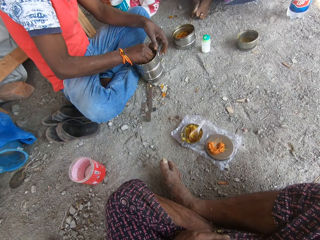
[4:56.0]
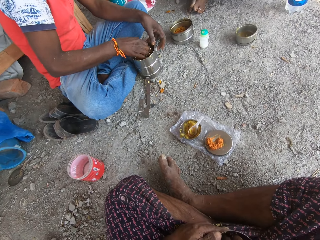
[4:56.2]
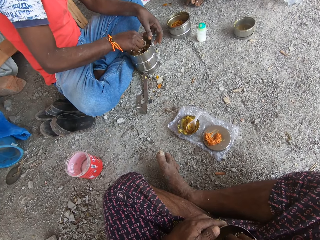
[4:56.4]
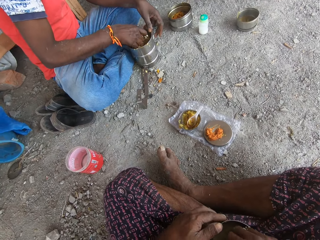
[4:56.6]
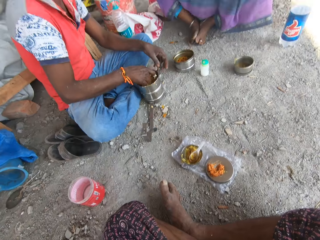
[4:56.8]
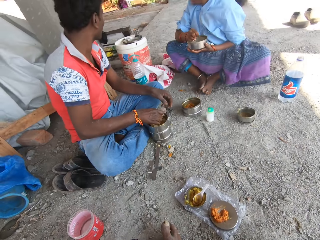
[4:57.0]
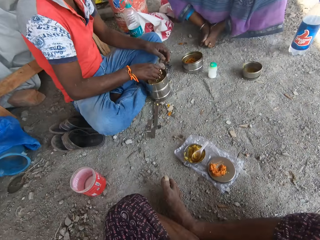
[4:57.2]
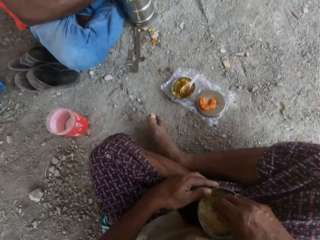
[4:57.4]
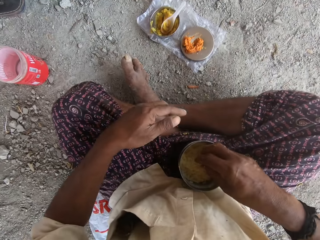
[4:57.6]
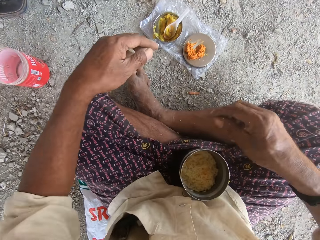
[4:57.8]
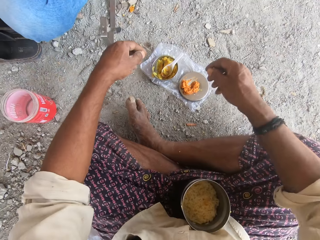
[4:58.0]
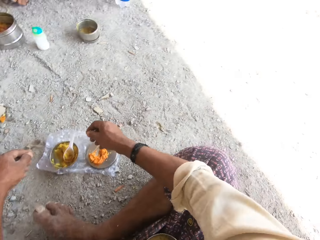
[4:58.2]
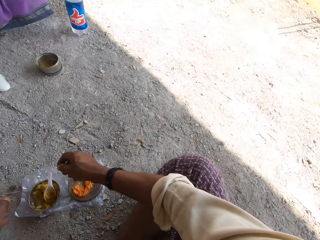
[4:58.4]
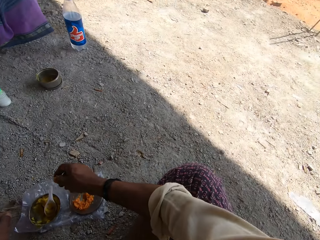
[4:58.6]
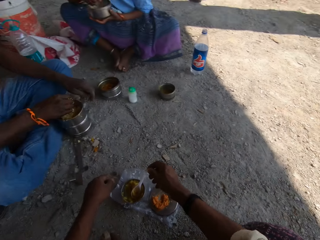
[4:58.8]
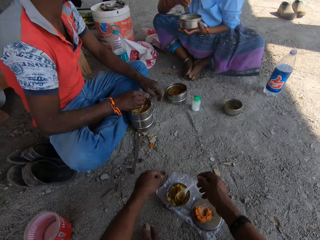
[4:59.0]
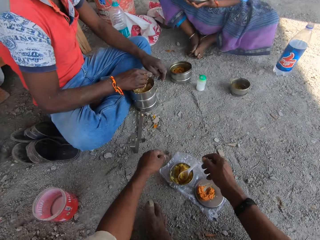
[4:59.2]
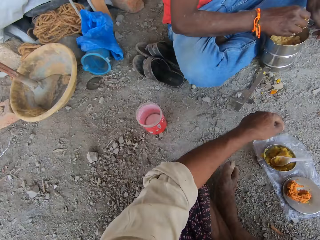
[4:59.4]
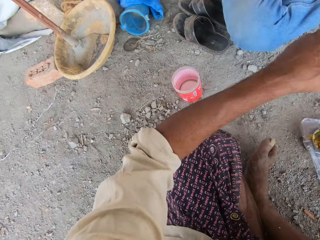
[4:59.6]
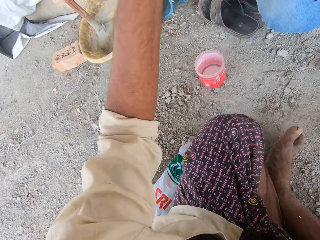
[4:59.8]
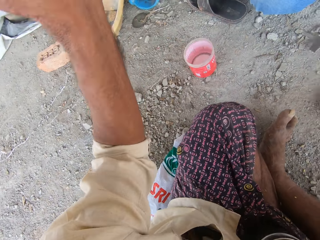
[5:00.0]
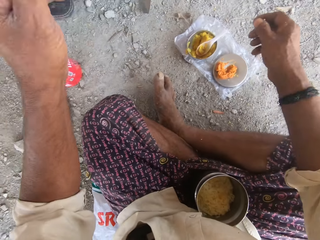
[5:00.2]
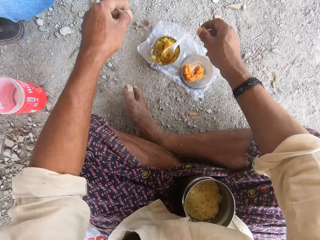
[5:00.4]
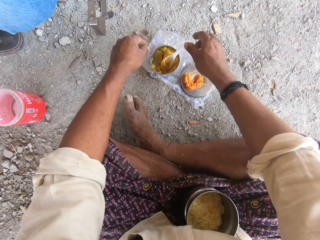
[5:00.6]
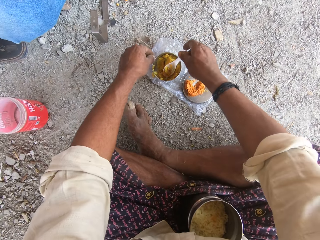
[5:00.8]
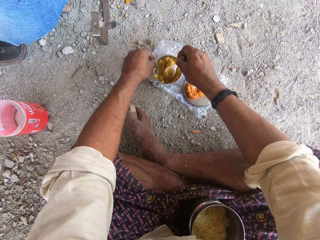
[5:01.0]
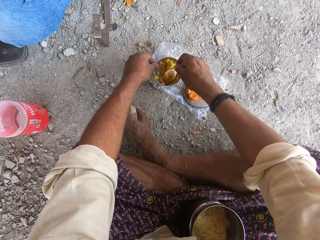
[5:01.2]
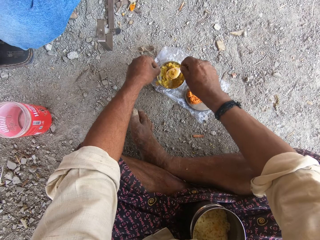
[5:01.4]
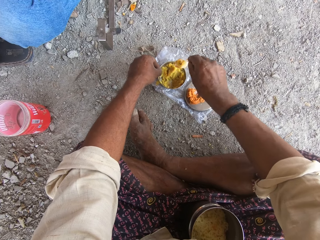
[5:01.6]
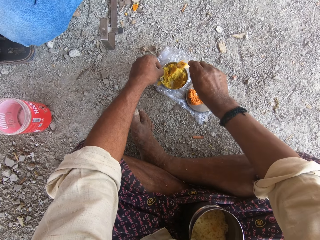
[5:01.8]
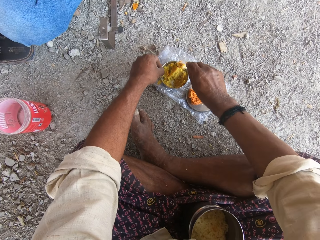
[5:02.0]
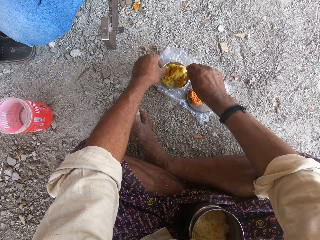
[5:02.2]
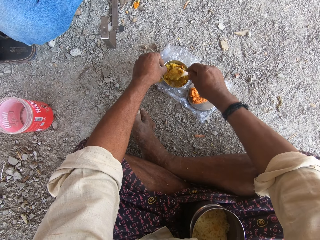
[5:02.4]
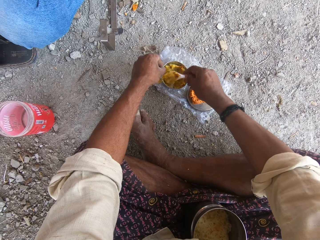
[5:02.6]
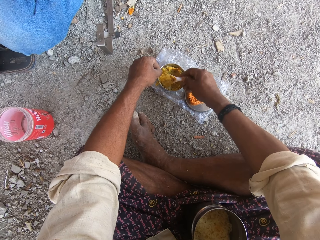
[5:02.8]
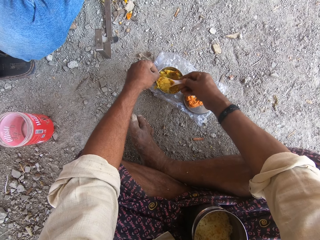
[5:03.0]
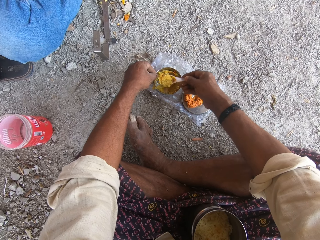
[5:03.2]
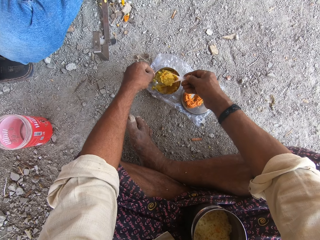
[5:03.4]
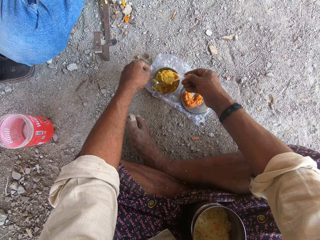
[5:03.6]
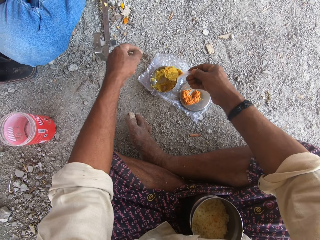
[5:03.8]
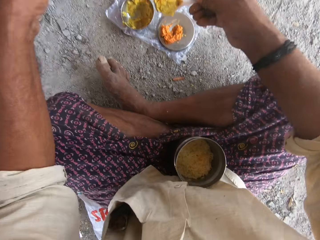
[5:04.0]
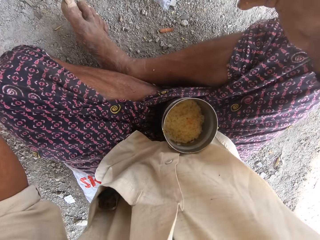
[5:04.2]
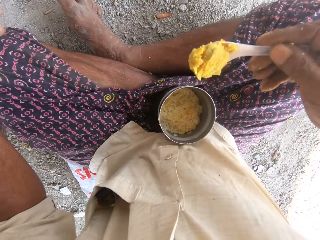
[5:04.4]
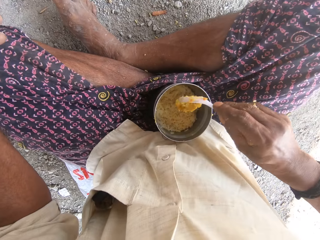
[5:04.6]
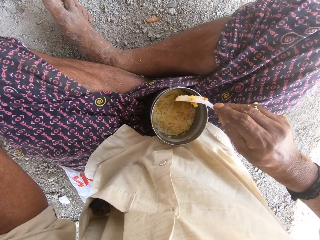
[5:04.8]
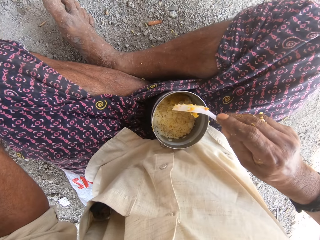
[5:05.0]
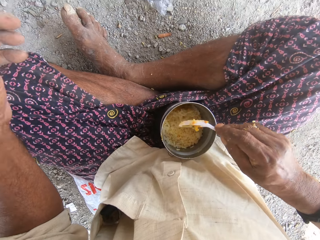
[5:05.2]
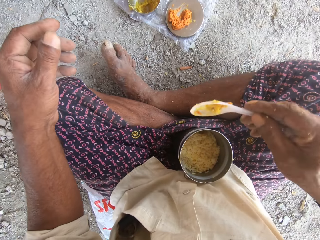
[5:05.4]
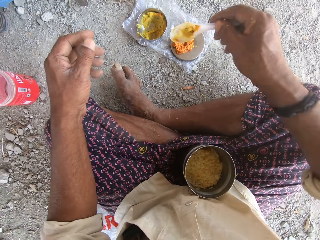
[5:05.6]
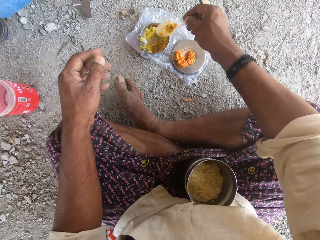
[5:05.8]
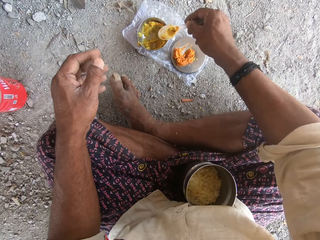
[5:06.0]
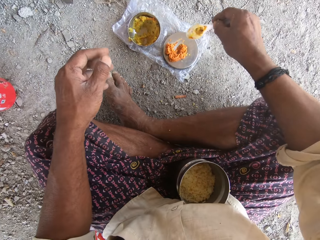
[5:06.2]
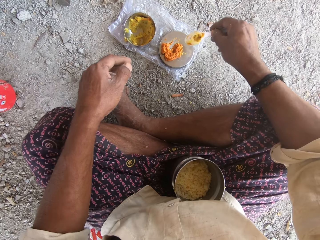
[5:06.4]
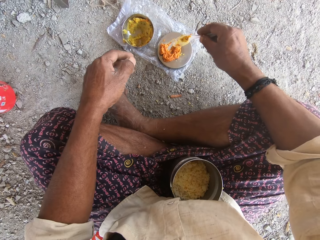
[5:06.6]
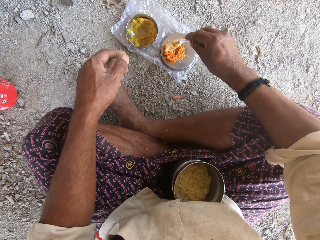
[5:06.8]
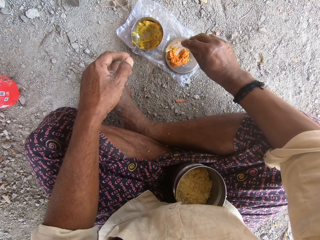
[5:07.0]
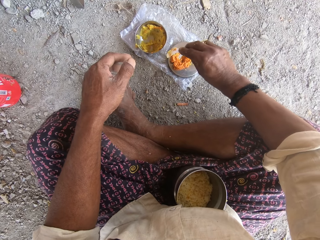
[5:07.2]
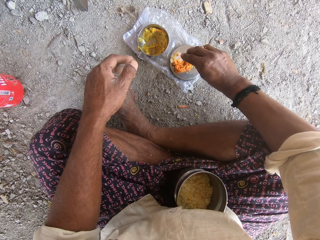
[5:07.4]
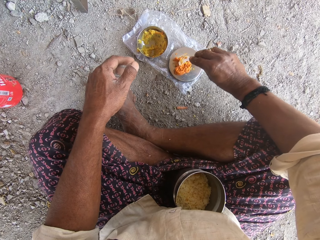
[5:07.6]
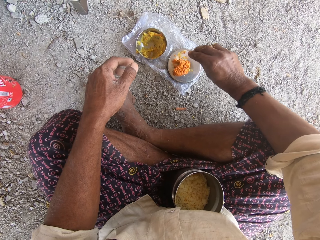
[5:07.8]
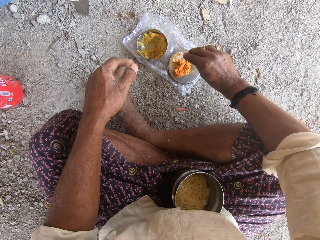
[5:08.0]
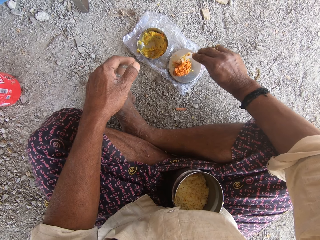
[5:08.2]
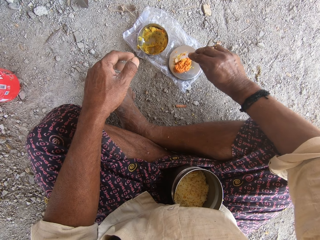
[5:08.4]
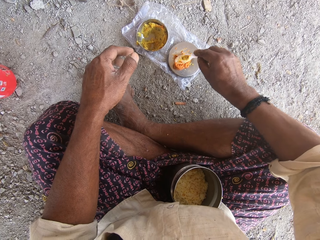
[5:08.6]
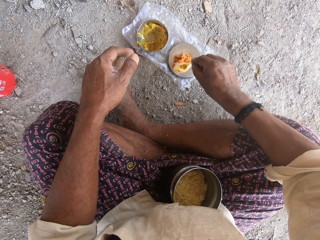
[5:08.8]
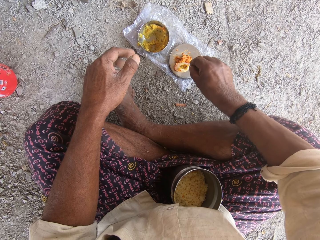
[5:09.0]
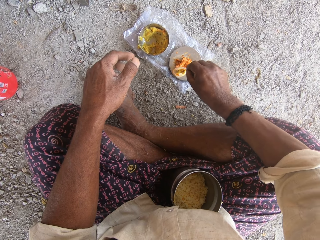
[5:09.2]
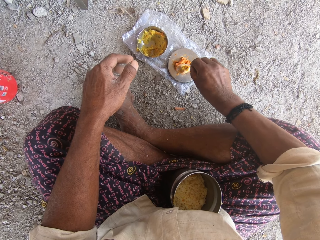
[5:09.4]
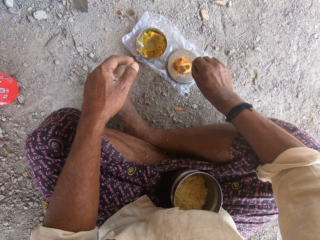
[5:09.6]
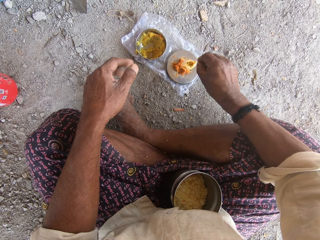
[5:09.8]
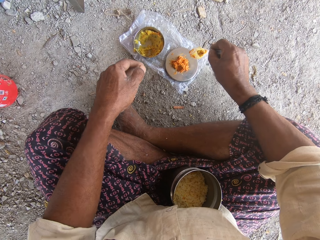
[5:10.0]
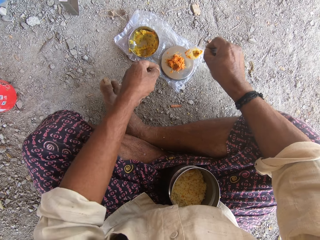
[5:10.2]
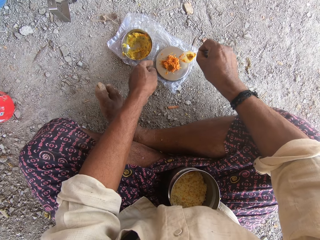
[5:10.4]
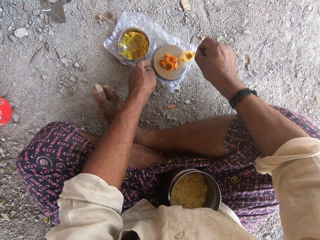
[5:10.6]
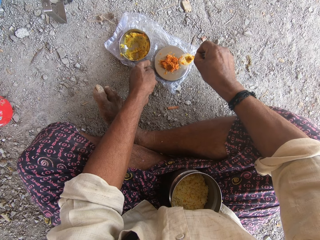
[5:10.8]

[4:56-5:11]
The camera wearer talks to a person. He looks around. He talks to the person. He turns around. He lifts the left hand. He holds the bowl. He picks up the serving spoon. He takes porridge from a plate with the serving spoon in his right hand. He puts the porridge in the plate or cooking pot with the spoon in his right hand. He takes rice from the plate with the spoon in his right hand.

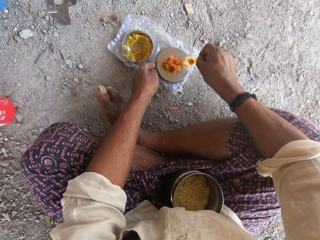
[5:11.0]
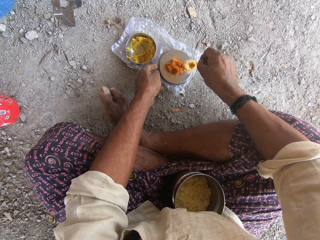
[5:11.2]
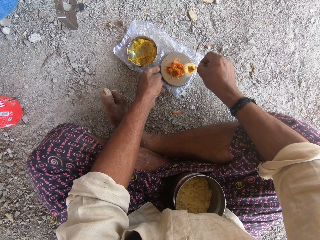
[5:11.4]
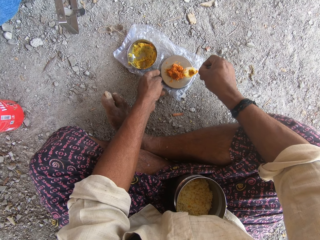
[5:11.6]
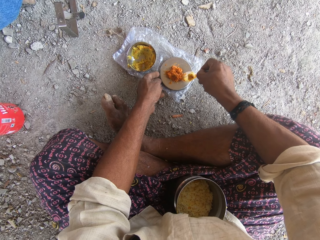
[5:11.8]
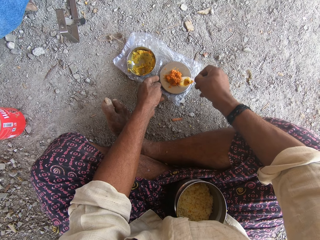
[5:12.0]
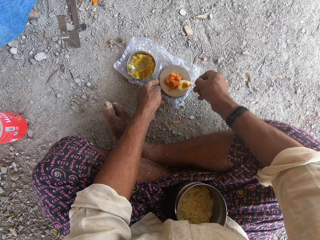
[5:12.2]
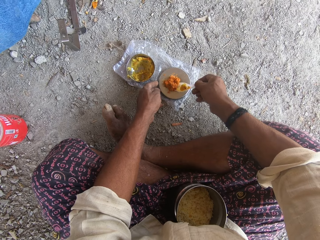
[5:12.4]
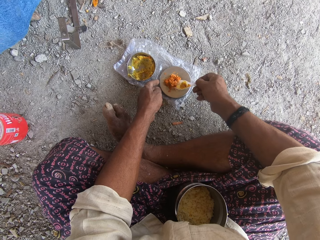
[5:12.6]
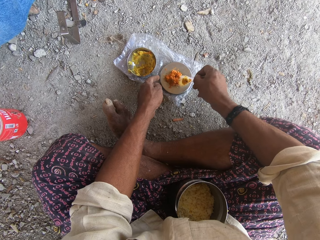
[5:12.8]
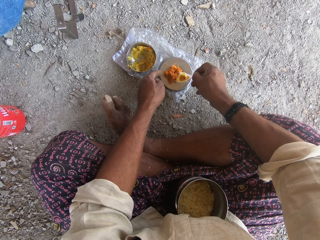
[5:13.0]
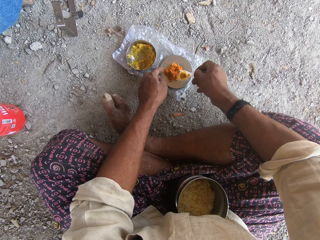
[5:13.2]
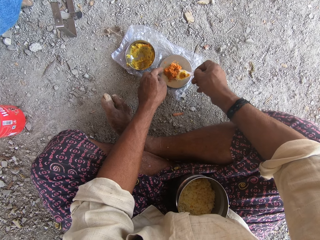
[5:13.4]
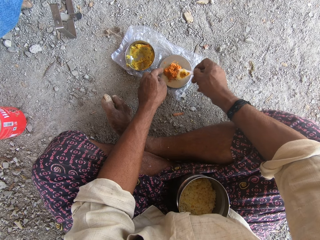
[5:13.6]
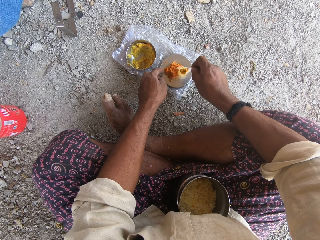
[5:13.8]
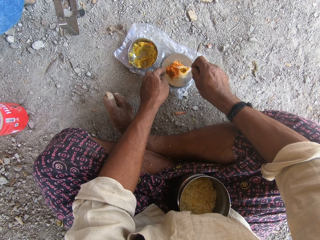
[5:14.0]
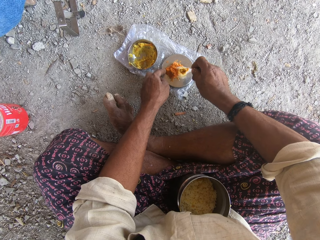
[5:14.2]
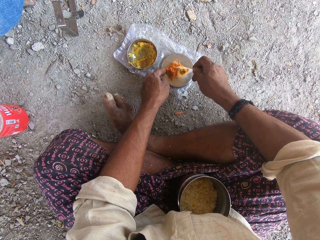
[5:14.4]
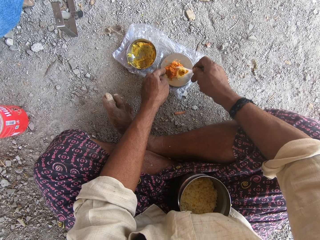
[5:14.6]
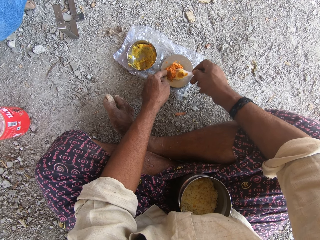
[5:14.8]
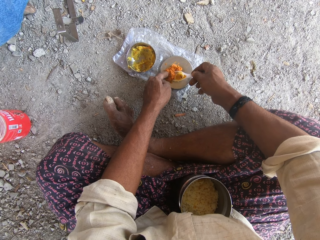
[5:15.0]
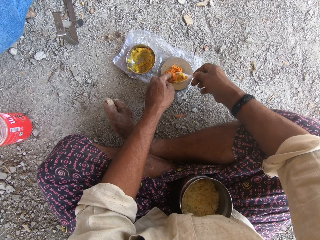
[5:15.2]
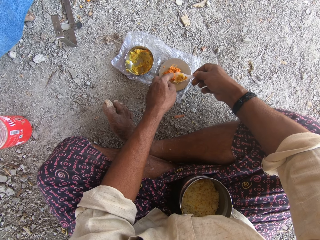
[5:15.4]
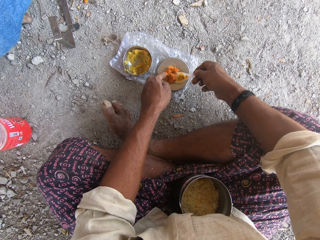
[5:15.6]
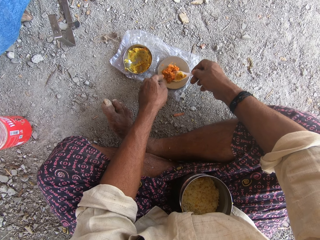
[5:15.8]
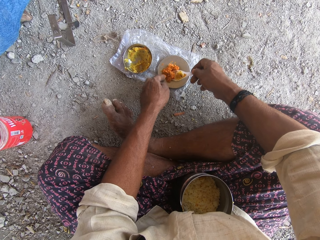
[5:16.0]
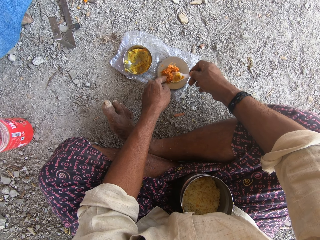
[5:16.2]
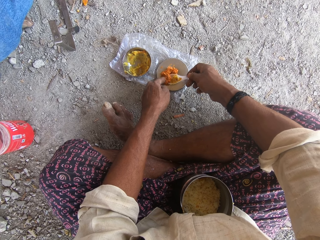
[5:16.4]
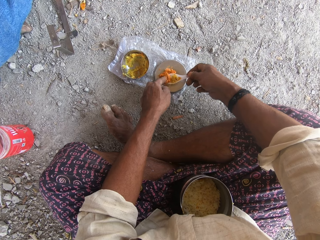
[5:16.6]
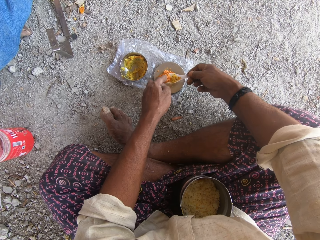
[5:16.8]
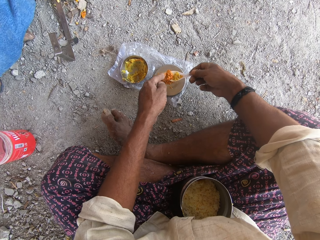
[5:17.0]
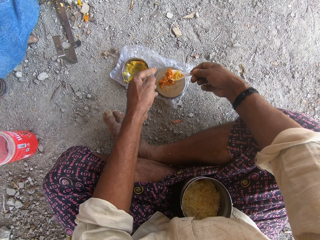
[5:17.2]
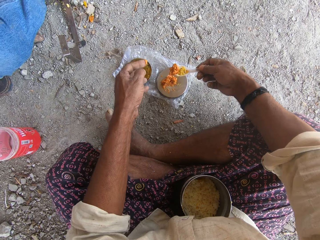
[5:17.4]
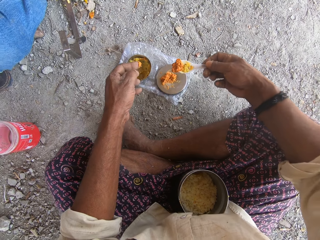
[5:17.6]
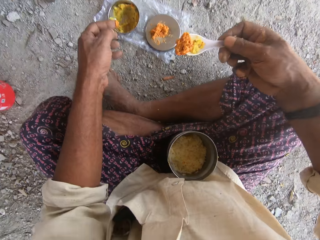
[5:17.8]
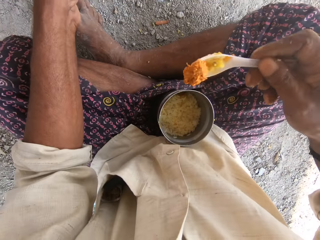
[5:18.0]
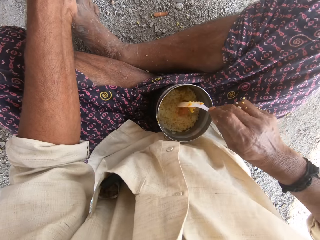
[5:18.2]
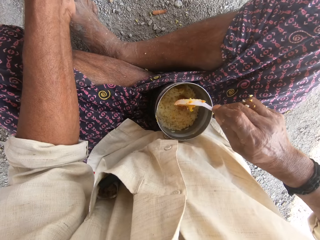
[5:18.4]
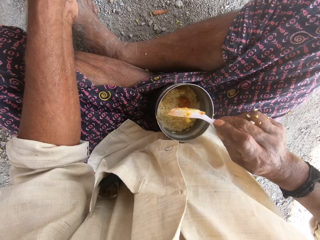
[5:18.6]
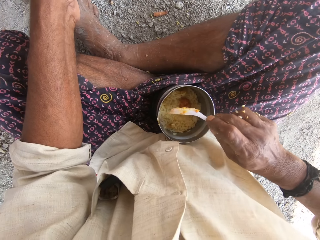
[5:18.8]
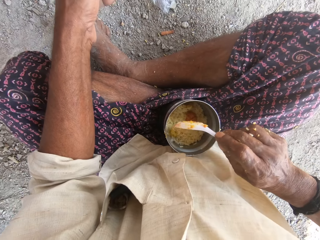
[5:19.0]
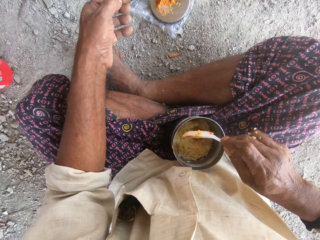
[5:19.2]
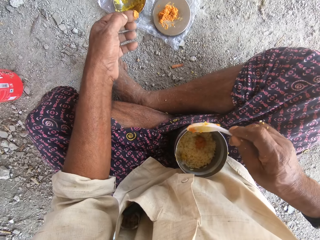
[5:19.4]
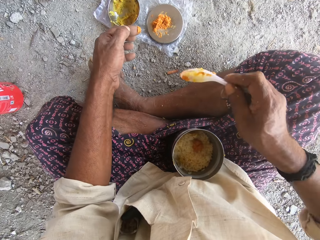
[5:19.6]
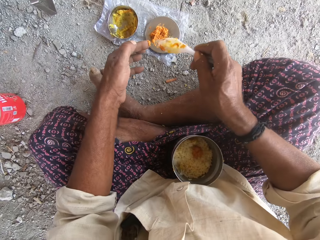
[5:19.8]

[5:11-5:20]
The camera wearer holds the bowl. He scoops food with the serving spoon. He puts the rice in the plate with the spoon in his right hand.
